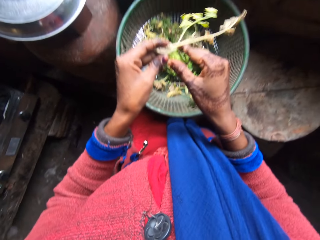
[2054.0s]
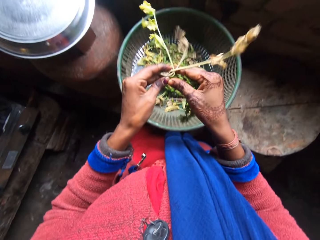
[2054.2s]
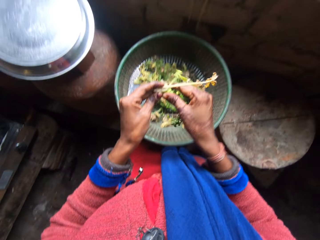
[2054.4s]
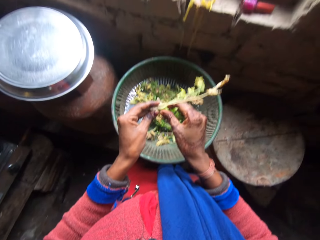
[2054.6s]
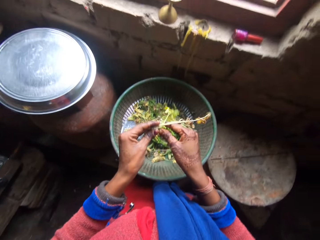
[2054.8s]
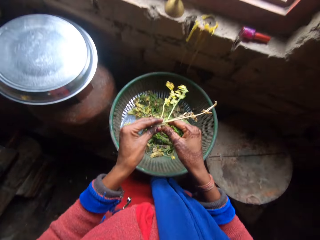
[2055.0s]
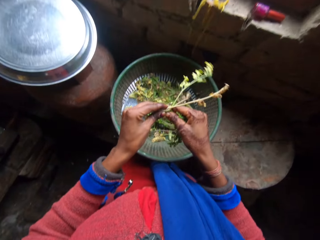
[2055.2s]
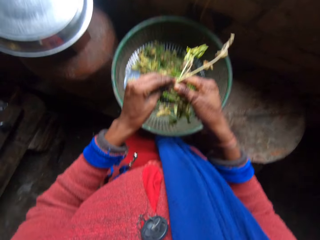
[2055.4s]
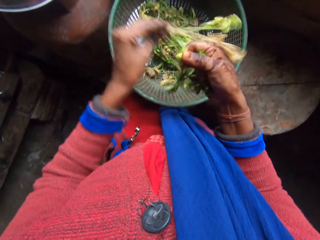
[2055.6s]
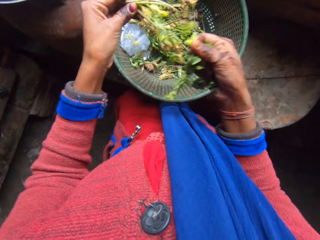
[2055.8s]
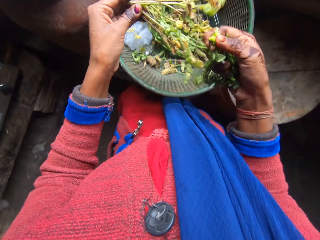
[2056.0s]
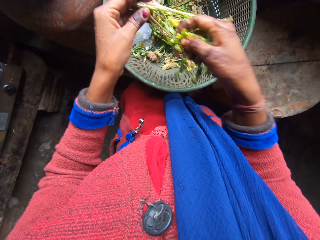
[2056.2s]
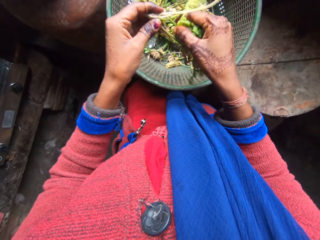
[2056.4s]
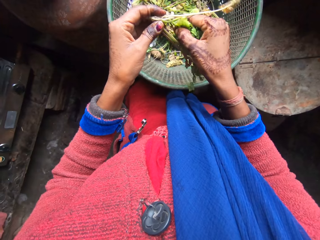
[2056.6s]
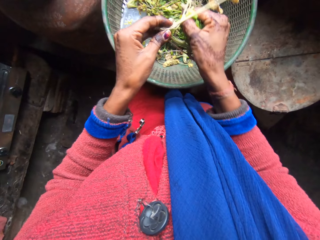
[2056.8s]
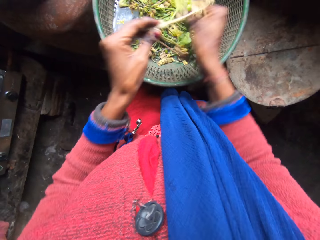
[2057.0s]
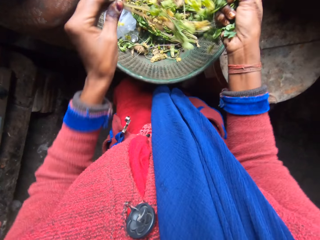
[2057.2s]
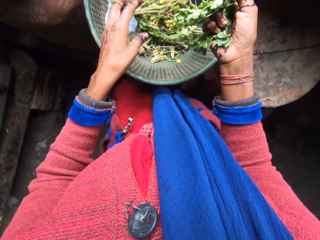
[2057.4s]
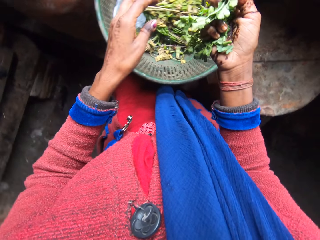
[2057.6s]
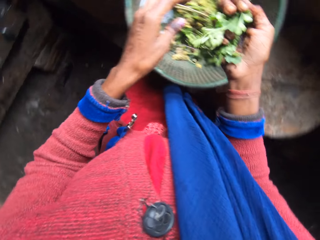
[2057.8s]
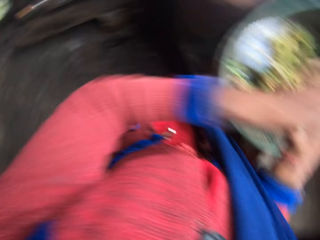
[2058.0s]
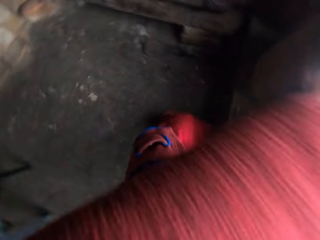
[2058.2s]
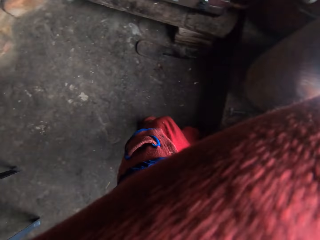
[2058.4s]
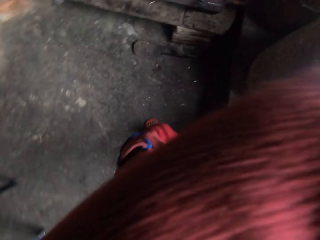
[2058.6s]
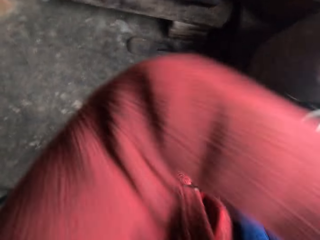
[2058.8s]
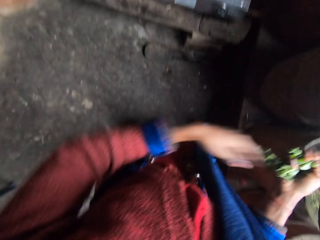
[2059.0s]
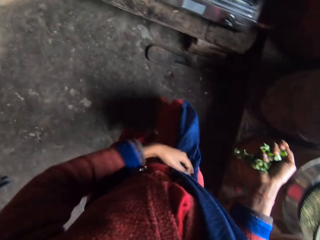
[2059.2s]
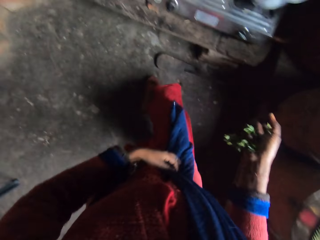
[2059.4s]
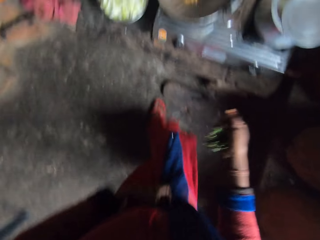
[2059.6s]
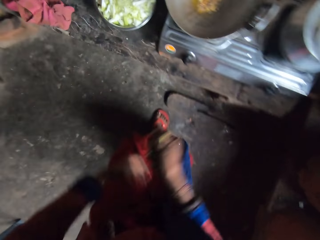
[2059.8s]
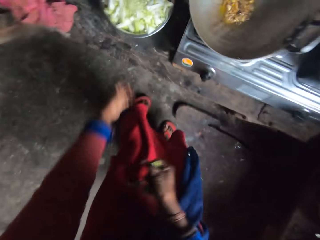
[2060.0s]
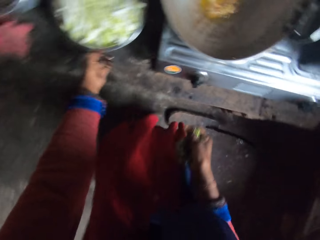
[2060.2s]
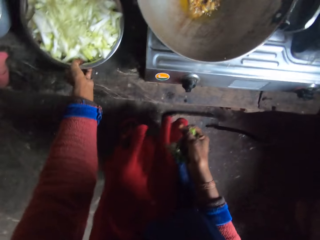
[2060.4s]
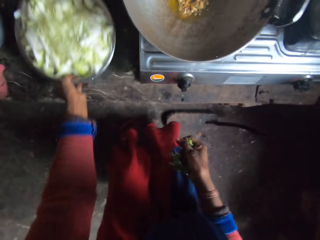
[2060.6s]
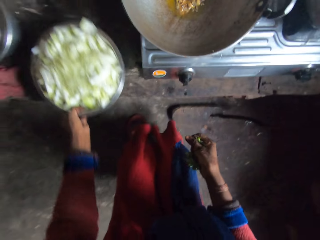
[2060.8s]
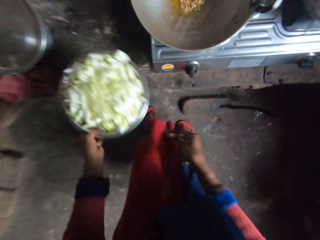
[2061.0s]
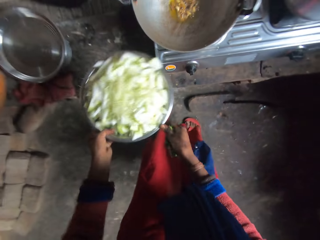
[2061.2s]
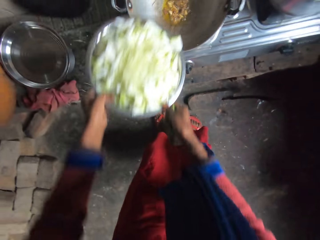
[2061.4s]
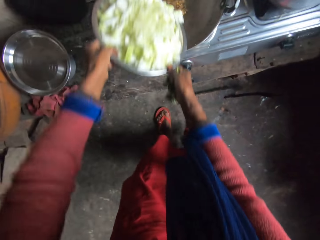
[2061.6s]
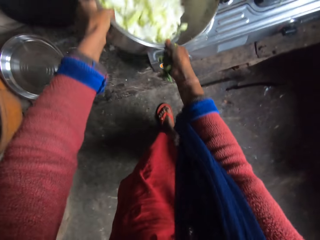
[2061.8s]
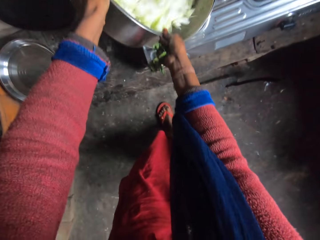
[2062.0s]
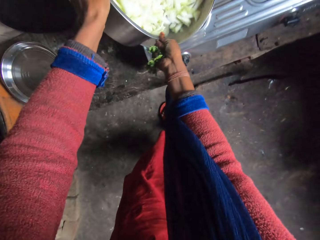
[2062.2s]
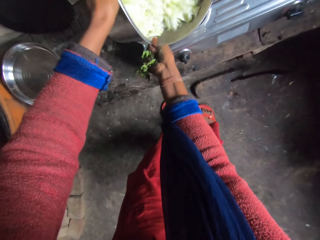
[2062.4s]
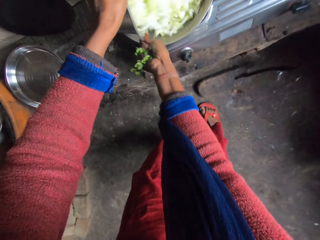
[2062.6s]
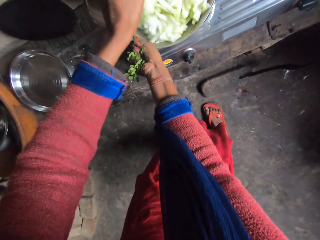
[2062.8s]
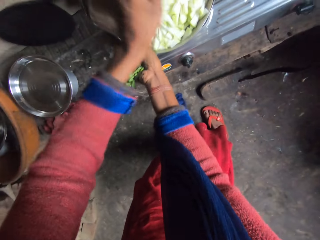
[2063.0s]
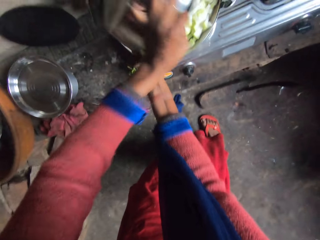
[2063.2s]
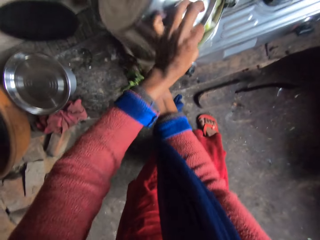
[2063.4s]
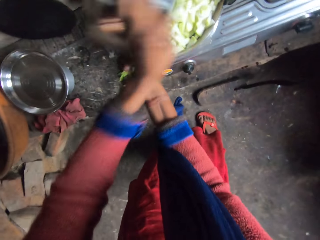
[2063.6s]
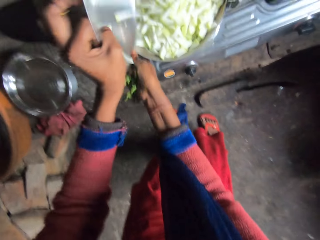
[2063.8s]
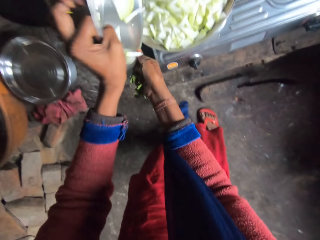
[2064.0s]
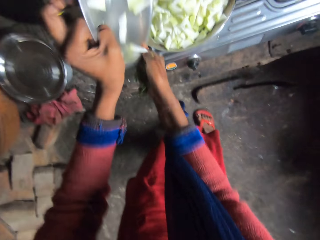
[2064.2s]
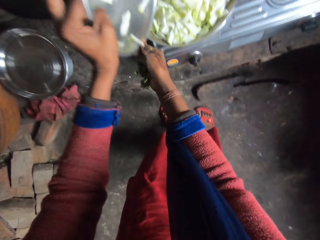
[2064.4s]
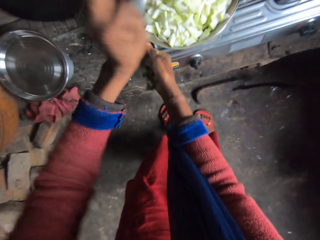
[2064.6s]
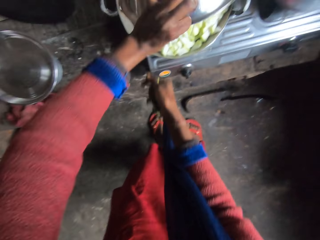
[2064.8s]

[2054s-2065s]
The camera wearer cuts the coriander. She cuts the coriander again. She throws the coriander in the basin. She cleans her face with her arm. She walks around the kitchen. She takes a bowl of cabbage or potatoes from the wood. She pours the cabbage or potatoes into the frying pan.

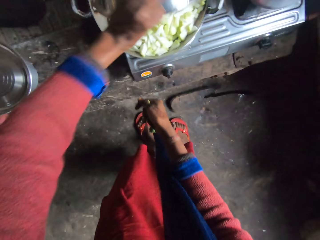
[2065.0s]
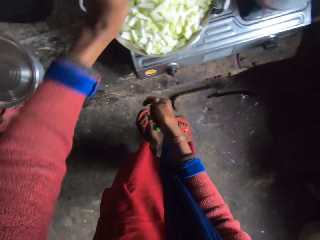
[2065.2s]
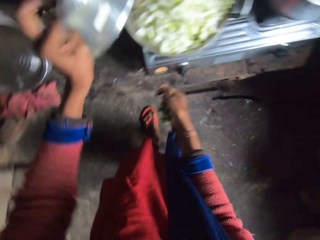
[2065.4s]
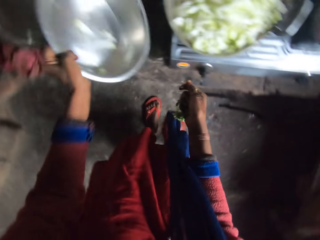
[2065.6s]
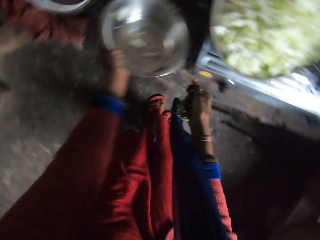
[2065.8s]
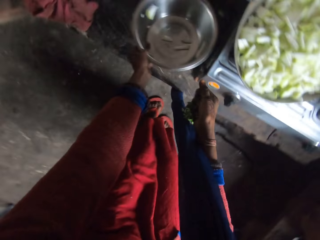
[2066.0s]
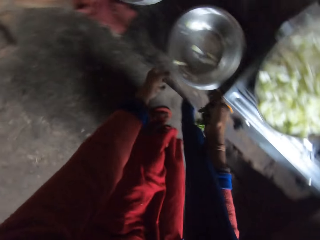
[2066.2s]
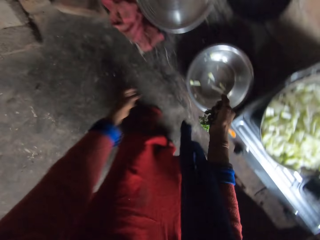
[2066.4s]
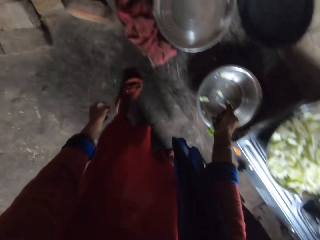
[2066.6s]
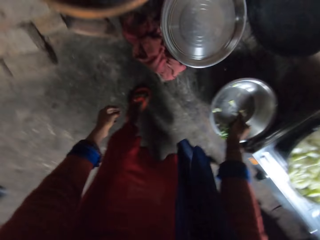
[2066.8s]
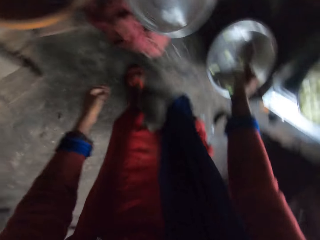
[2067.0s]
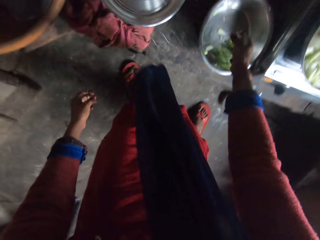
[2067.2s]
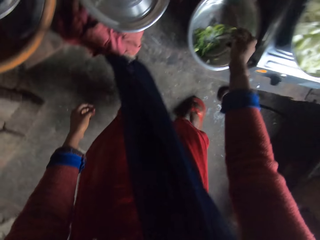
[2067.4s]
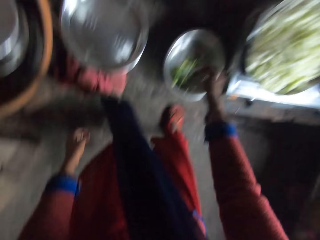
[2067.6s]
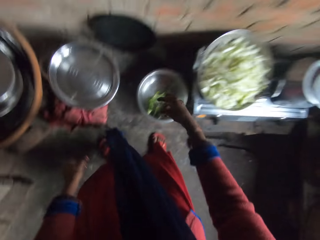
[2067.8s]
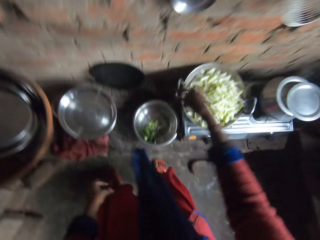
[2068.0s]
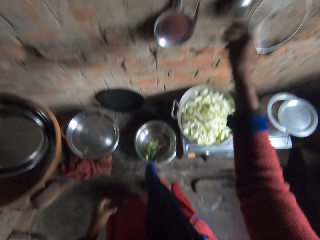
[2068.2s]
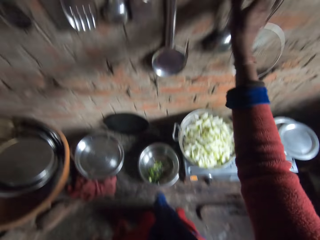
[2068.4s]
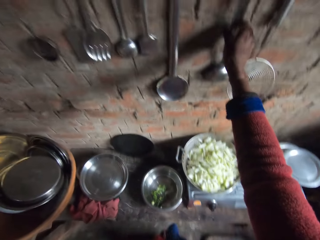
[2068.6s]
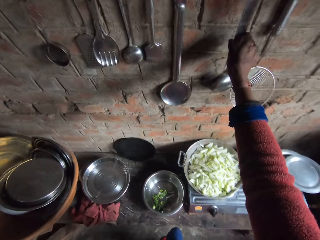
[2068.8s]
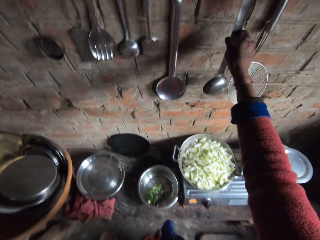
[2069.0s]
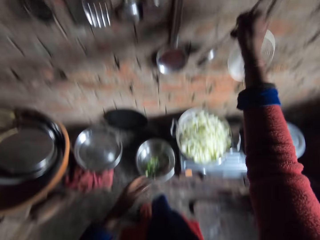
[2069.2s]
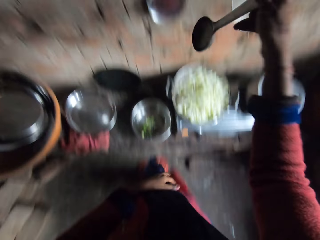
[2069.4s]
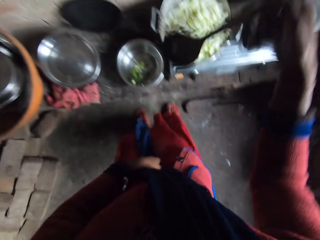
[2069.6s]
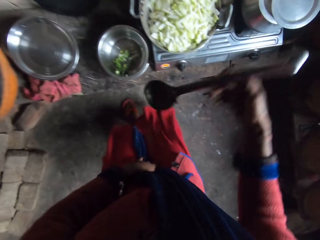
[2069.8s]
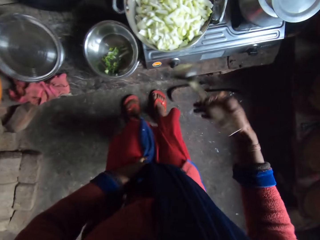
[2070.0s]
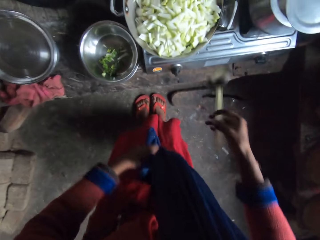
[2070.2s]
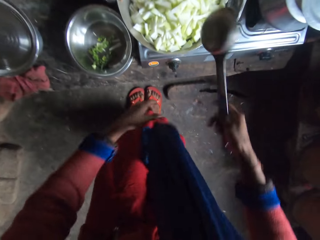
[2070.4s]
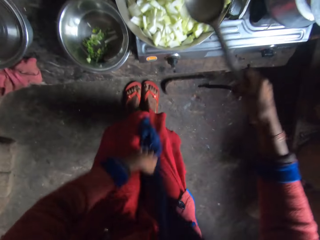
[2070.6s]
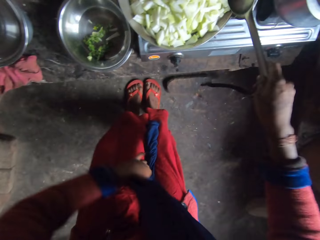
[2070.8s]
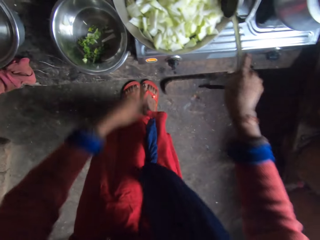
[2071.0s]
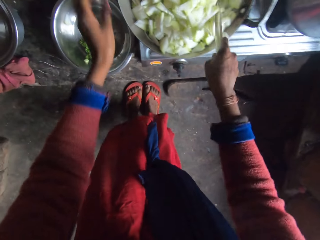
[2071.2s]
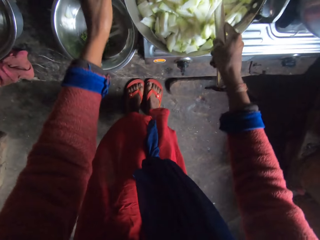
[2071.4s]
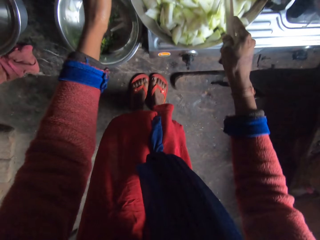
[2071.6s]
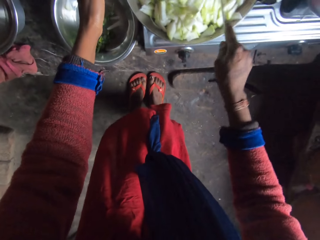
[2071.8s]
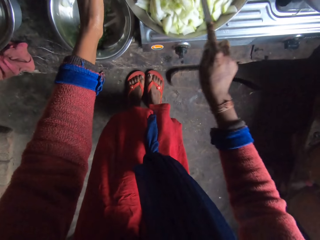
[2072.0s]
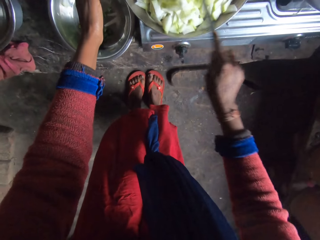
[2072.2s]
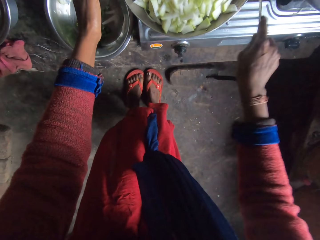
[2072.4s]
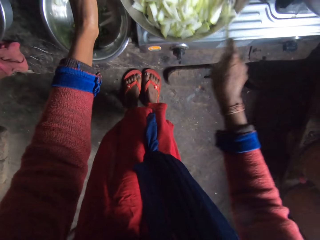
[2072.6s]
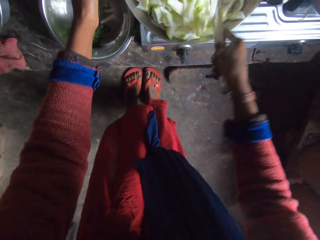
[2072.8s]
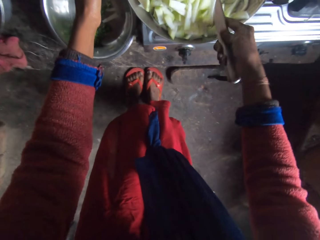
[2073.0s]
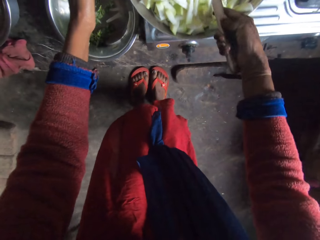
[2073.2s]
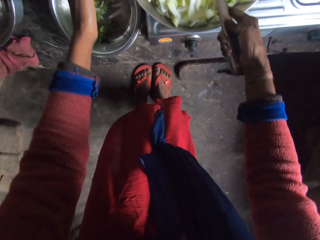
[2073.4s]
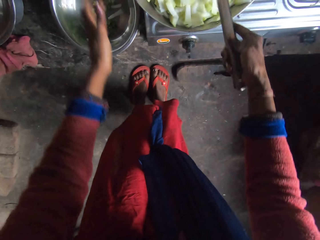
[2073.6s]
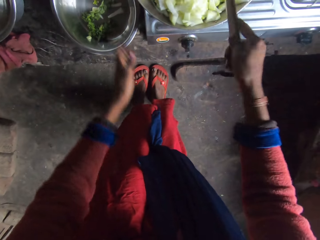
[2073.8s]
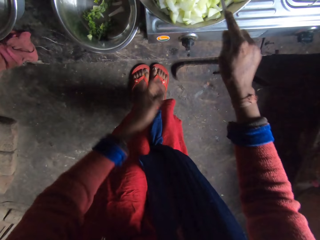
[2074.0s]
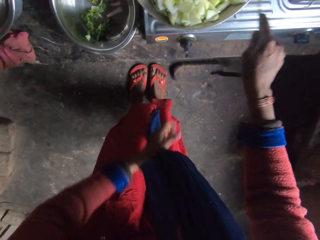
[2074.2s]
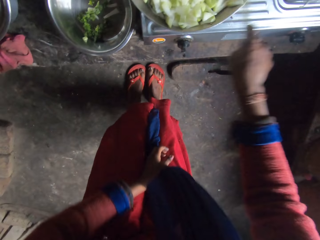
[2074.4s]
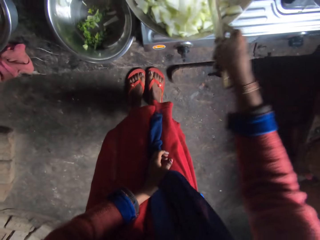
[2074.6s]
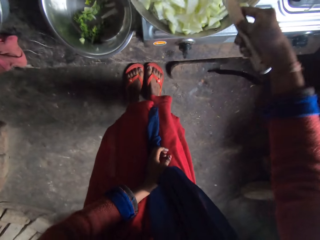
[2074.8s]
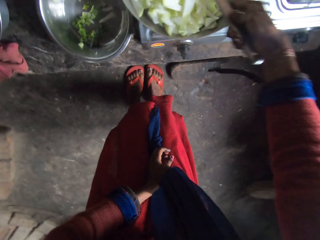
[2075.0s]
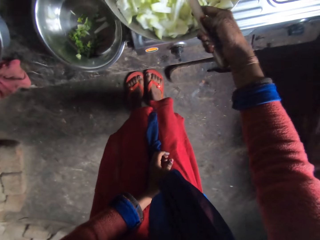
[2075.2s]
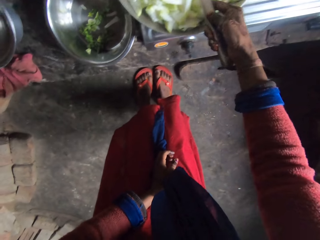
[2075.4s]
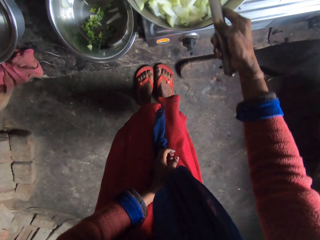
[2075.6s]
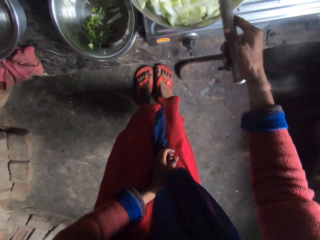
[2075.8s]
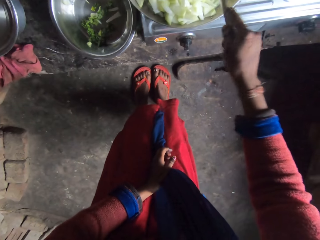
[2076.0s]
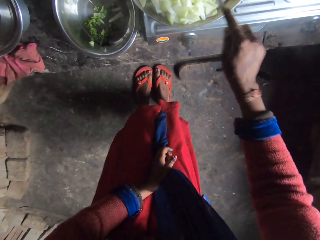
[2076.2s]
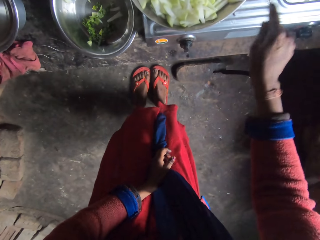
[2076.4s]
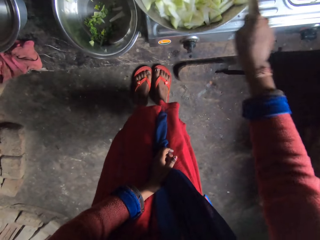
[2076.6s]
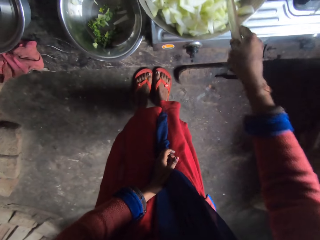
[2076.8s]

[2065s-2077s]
The camera wearer puts a basin on a kitchen worktop. They put coriander in the basin. They take a spoon from the rack. They turn the cabbage or potatoes in the pan using the spoon repeatedly.
